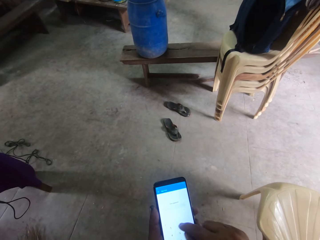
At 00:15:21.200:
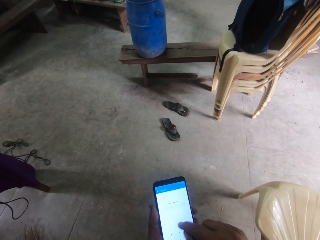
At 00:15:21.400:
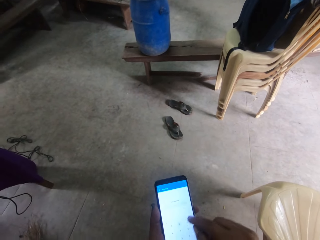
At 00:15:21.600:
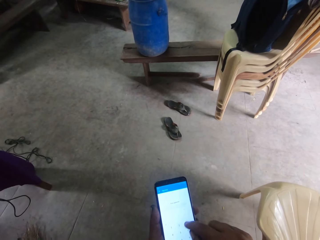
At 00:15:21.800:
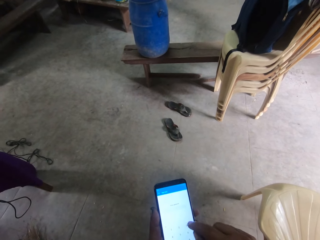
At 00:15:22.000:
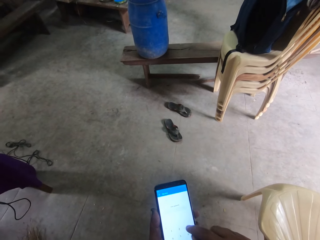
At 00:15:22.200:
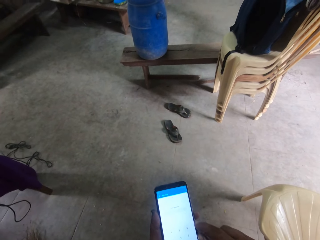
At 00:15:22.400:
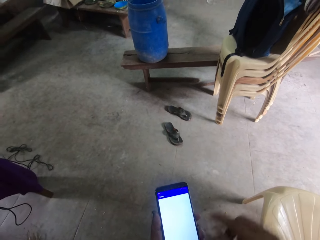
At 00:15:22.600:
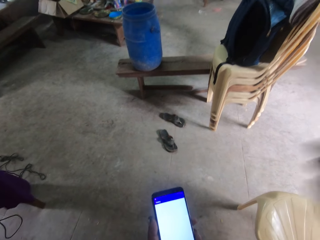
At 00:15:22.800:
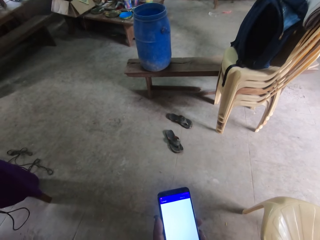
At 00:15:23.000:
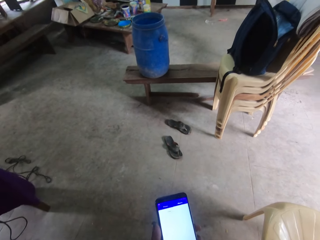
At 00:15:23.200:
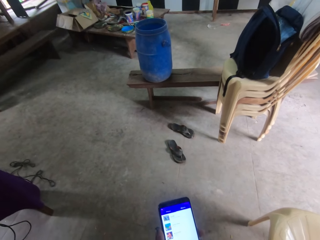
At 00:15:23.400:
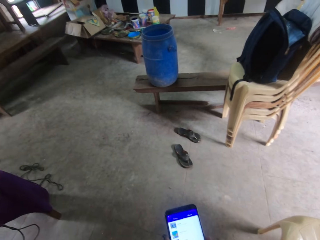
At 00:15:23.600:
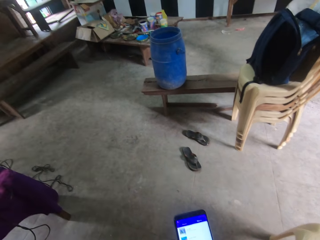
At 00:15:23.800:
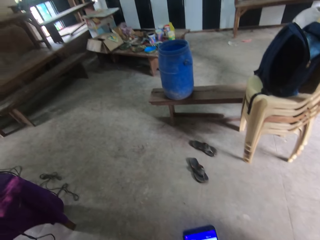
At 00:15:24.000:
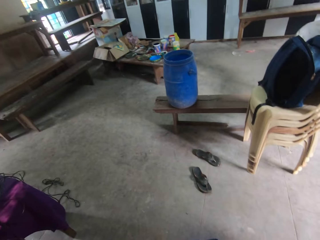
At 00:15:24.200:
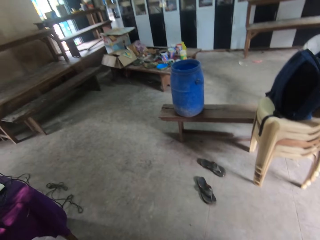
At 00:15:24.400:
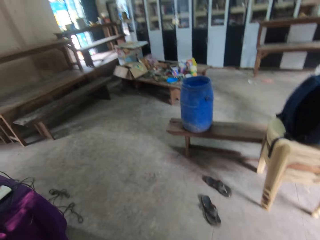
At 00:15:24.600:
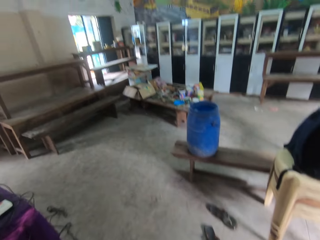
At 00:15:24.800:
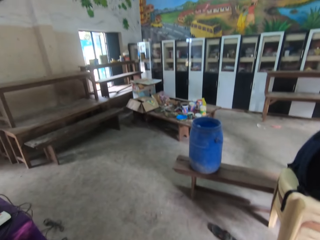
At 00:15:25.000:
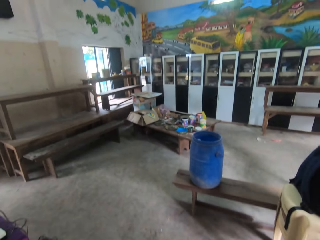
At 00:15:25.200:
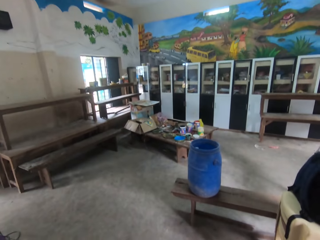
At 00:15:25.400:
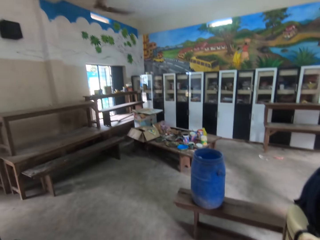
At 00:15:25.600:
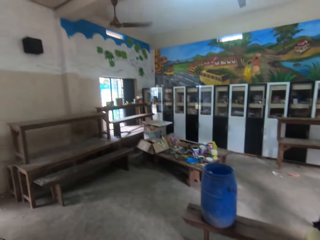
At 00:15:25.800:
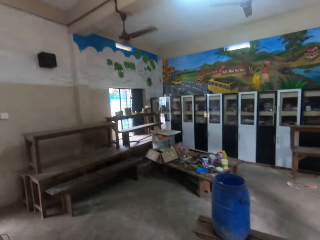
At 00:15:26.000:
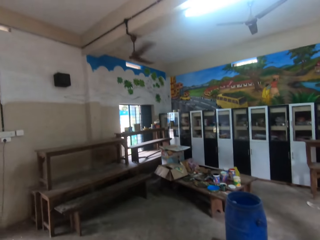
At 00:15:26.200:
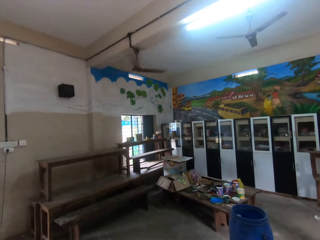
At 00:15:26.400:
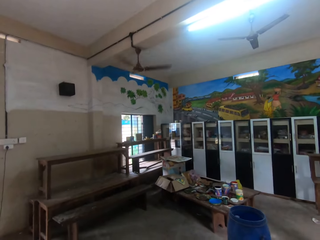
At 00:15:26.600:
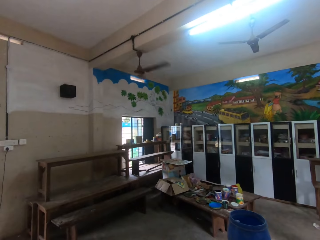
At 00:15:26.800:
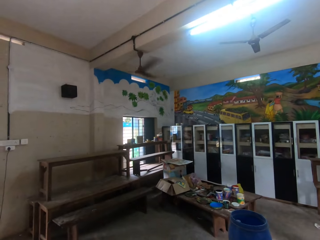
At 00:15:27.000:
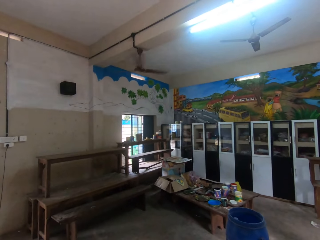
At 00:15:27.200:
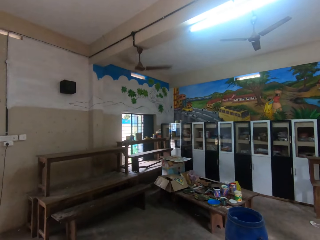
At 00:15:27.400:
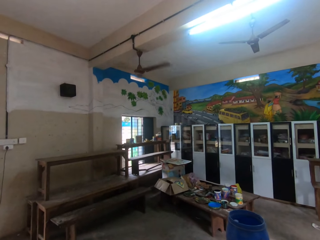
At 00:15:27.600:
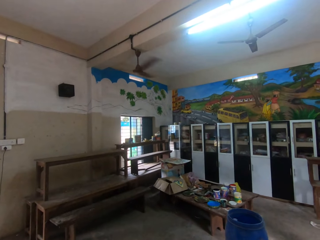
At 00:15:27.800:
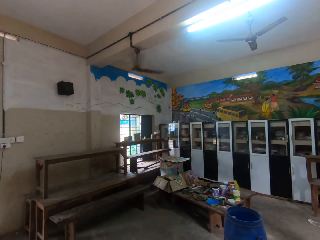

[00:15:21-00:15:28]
The camera wearer does something. They look around the room.
